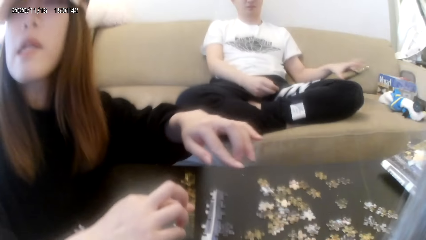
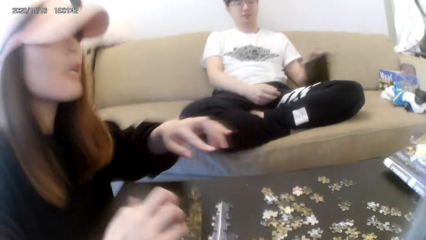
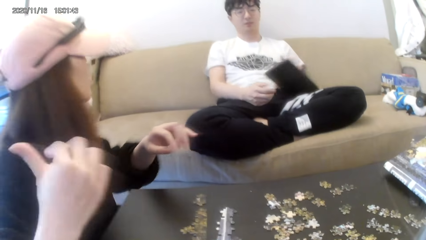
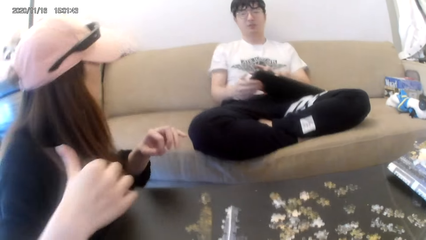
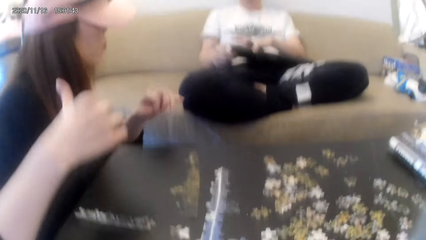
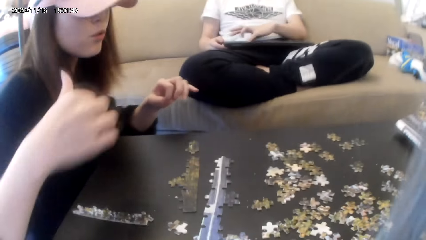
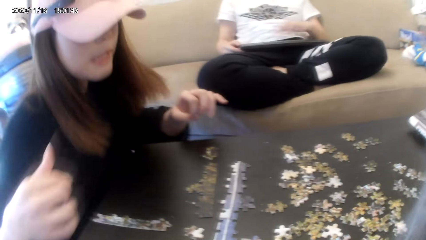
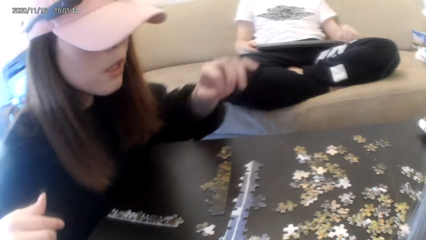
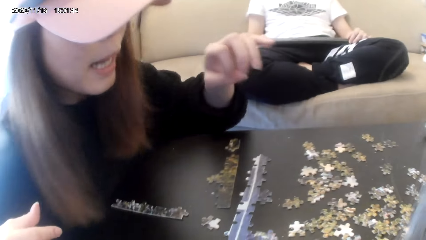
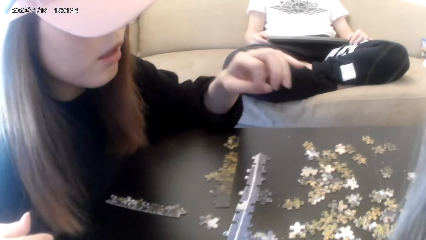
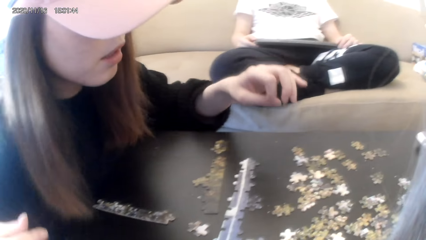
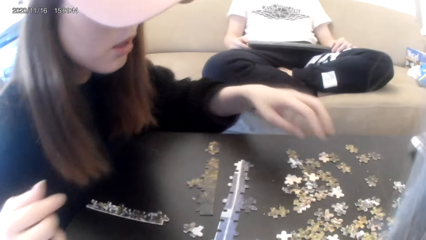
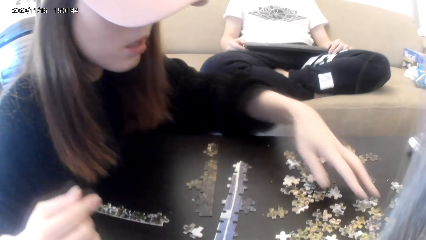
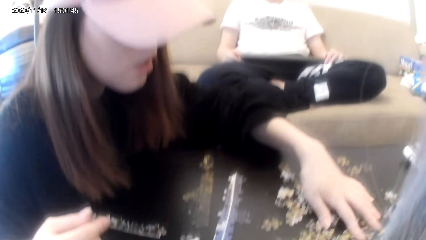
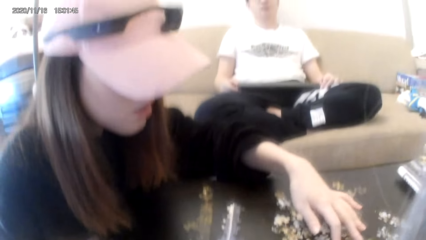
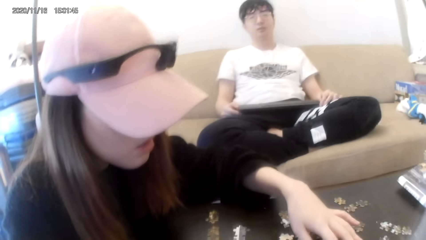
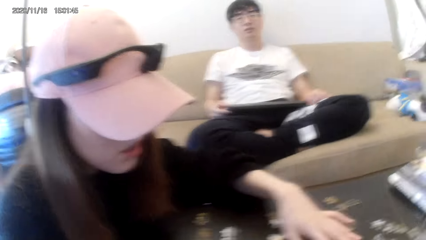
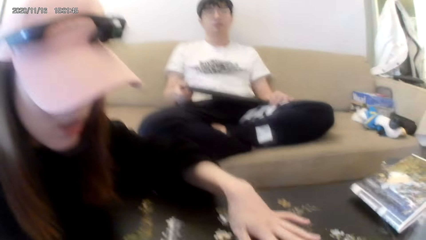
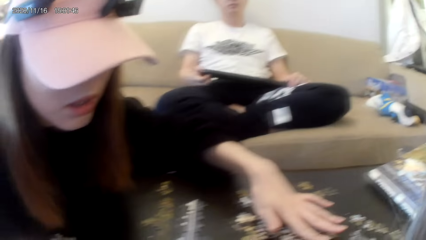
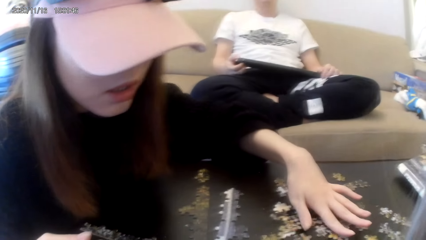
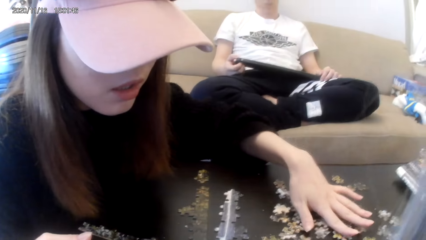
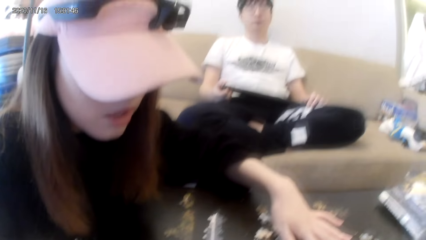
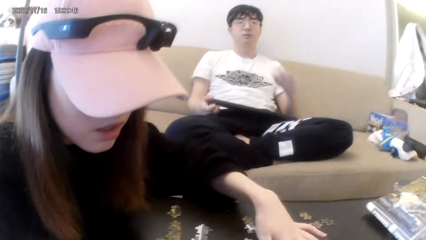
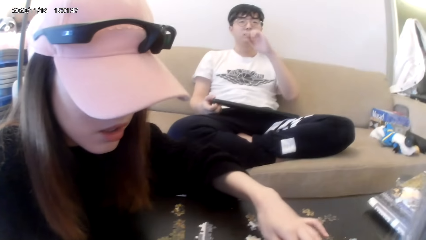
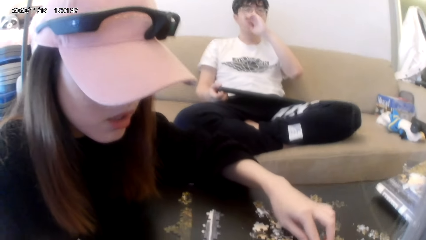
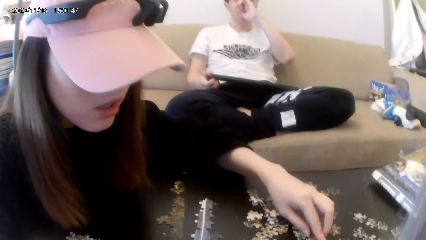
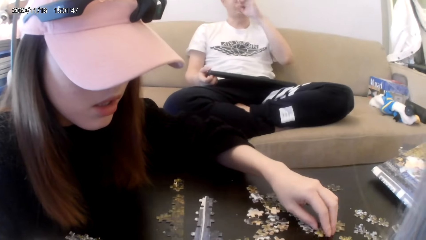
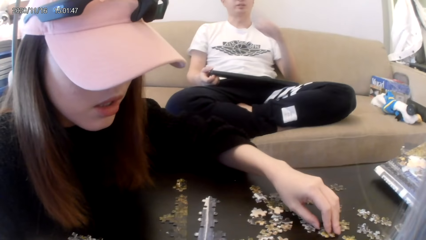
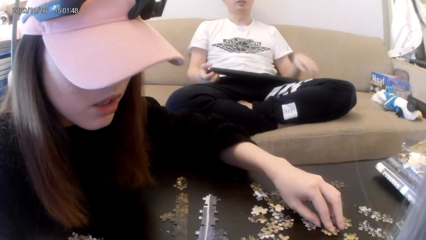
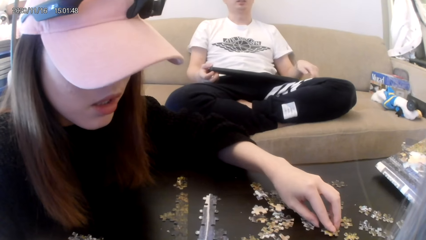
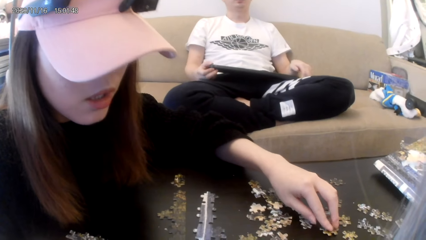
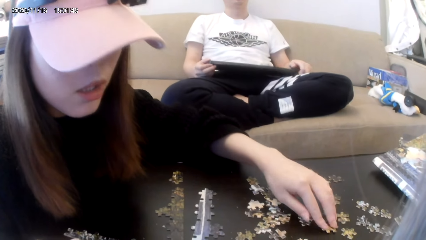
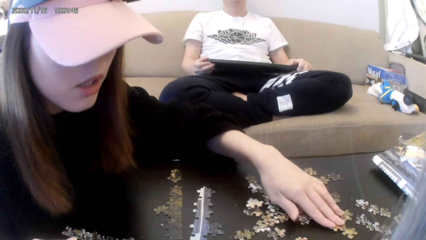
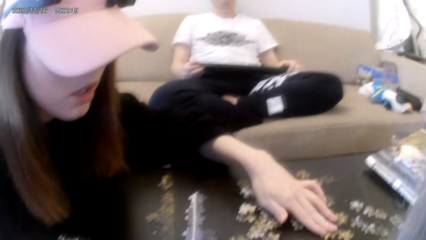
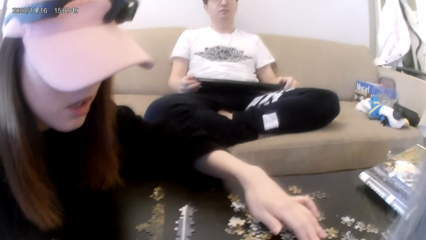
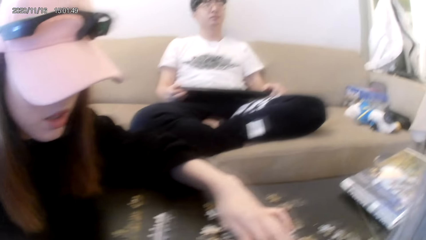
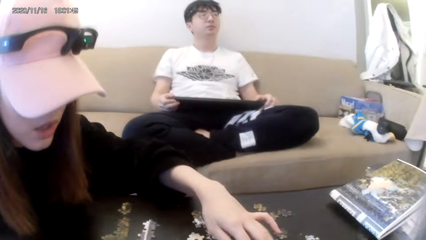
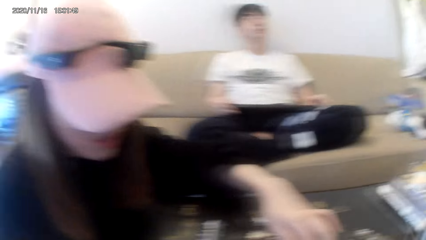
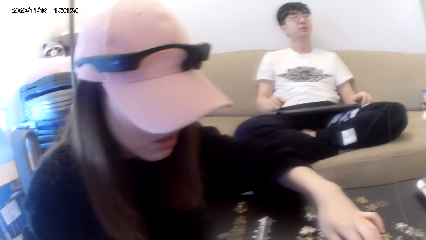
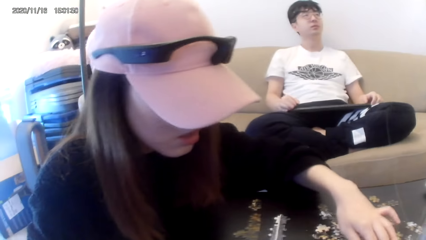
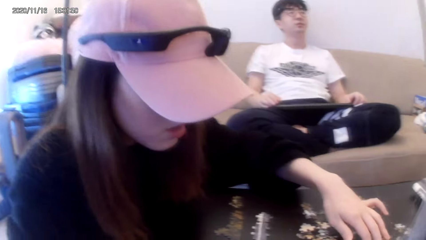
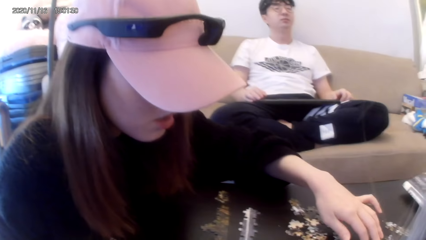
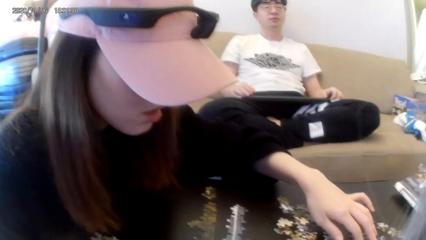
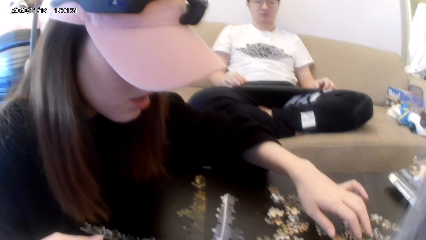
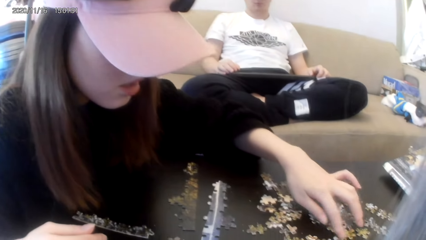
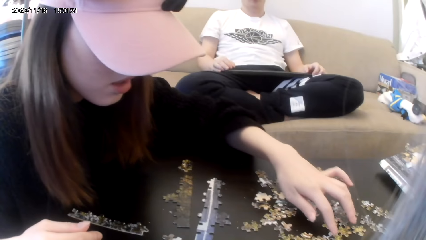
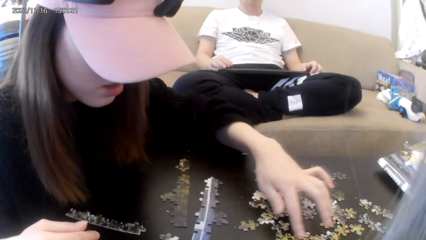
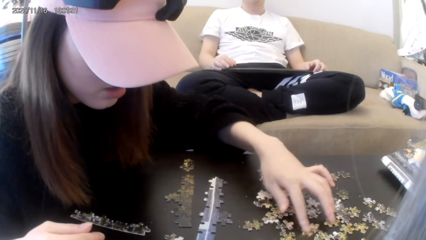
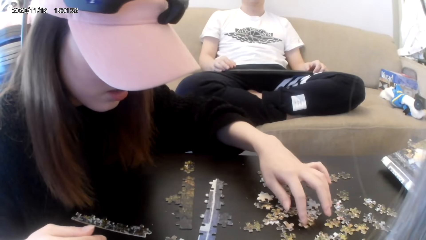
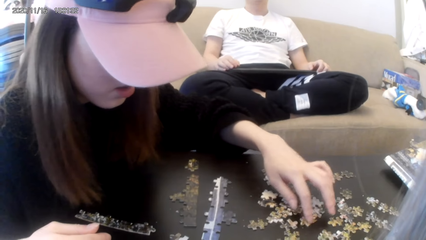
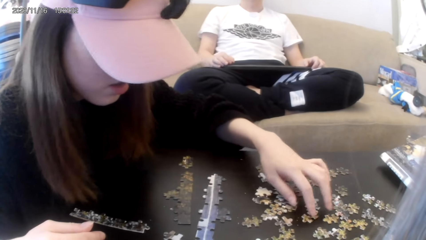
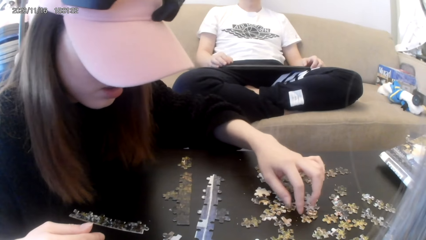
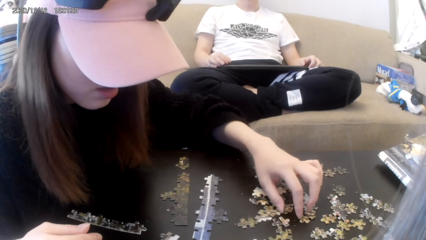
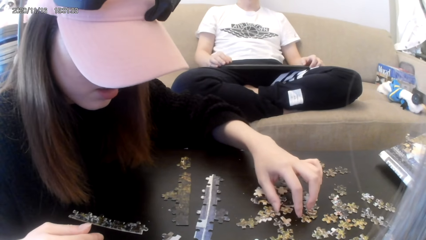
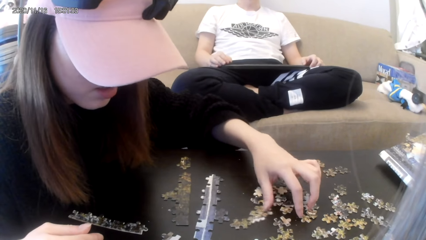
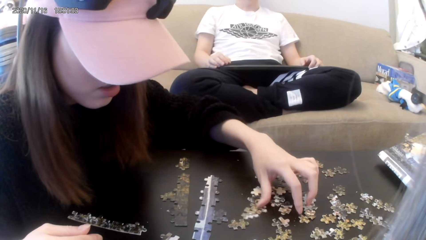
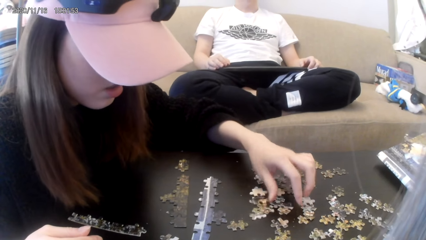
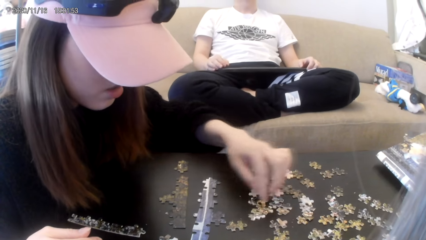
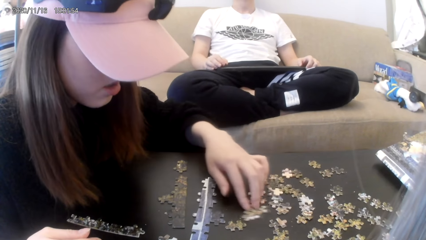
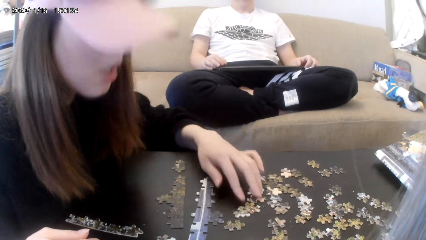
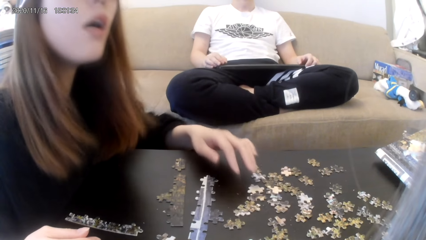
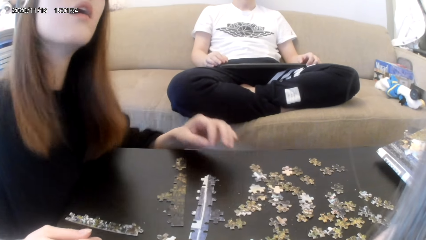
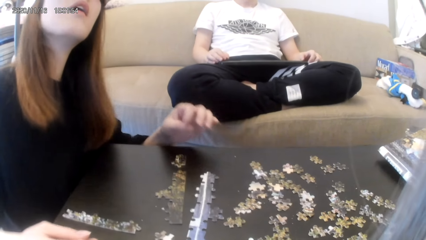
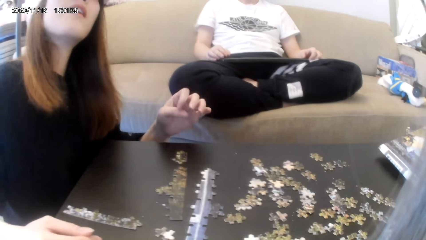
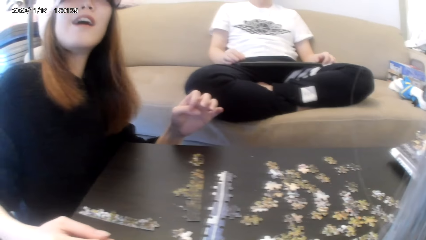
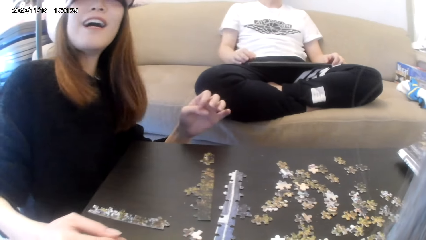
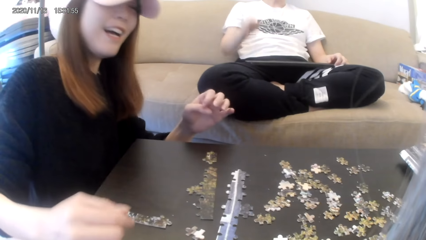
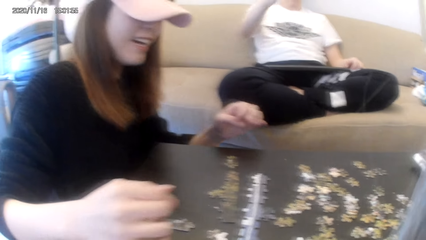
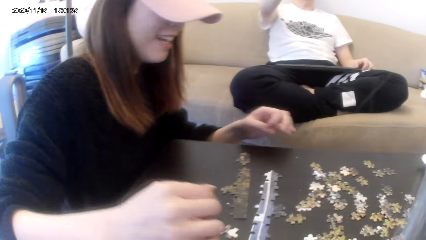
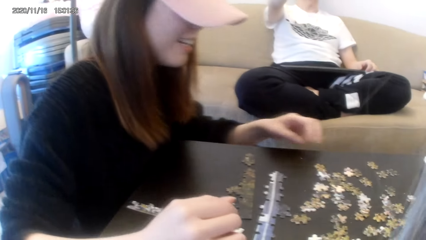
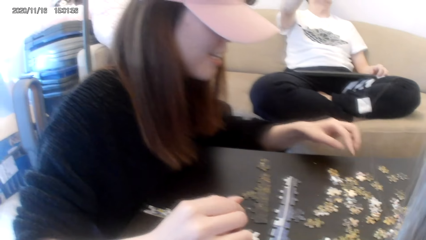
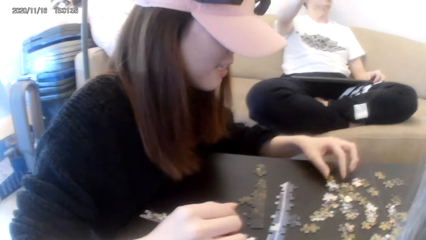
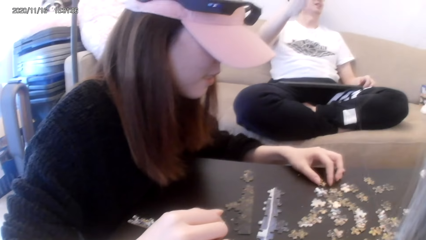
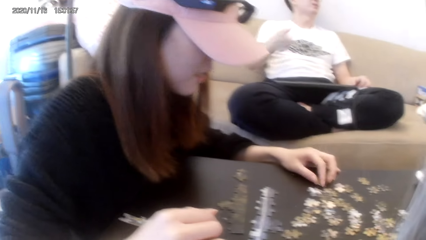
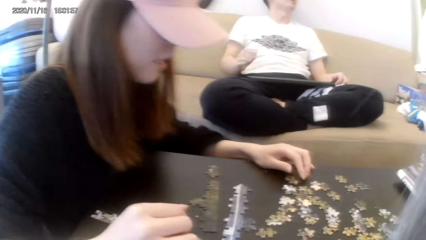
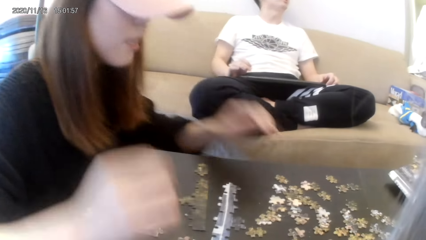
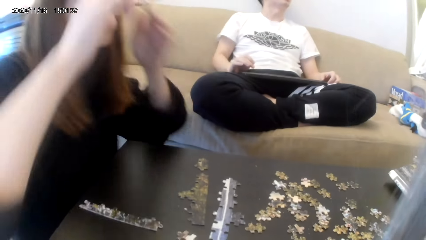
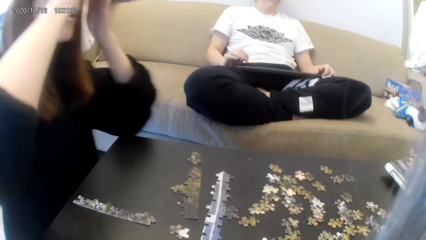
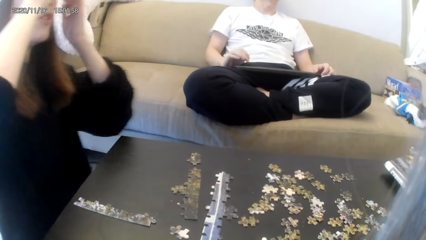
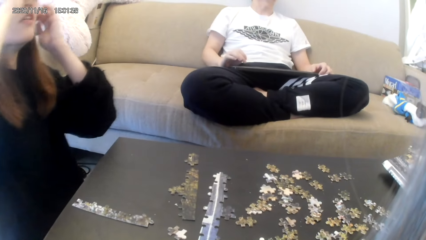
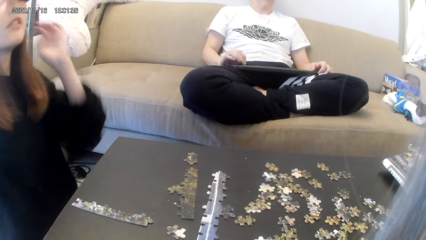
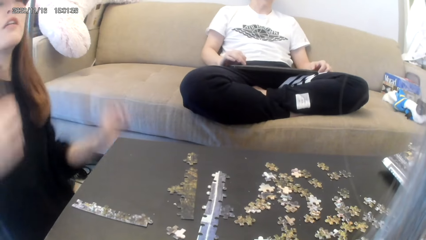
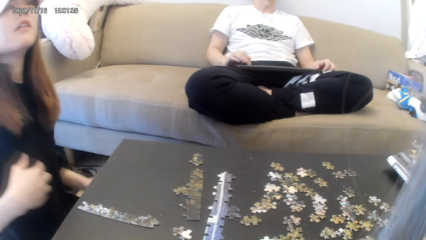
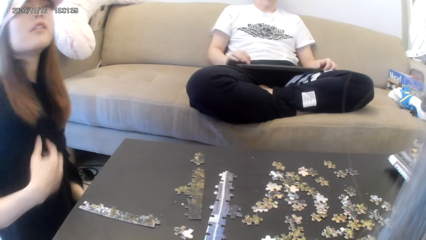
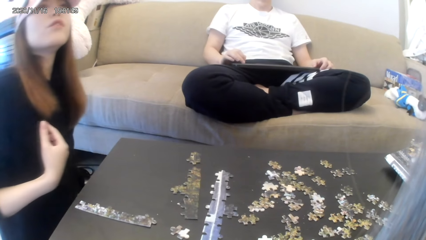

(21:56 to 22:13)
The man picks up something.
